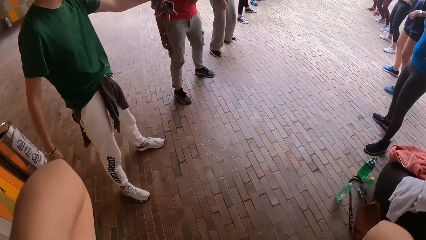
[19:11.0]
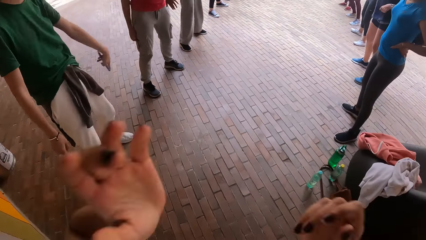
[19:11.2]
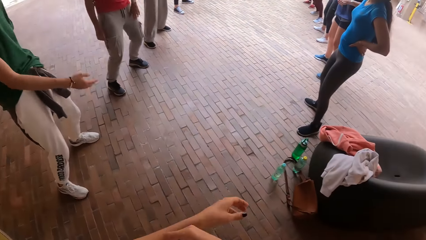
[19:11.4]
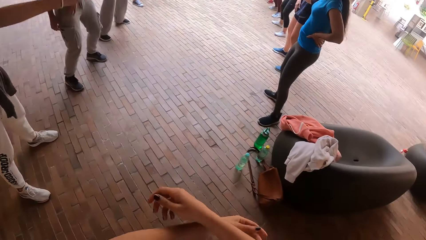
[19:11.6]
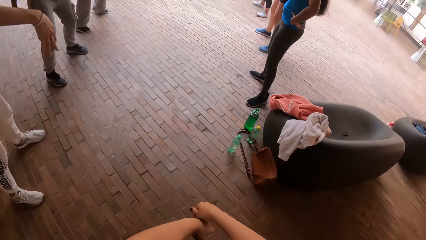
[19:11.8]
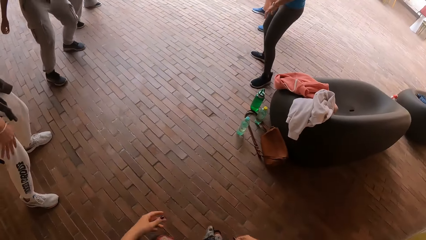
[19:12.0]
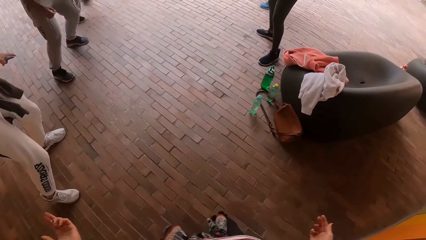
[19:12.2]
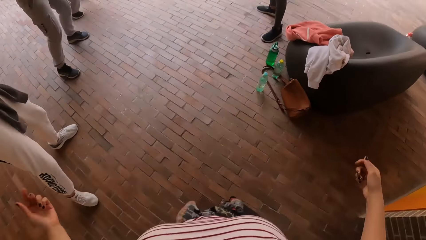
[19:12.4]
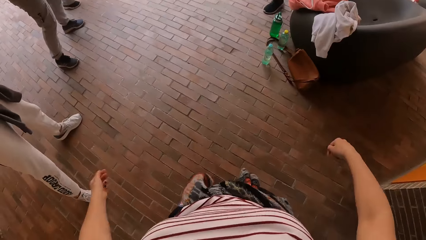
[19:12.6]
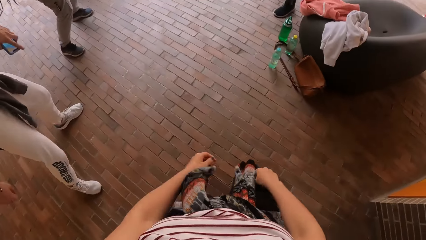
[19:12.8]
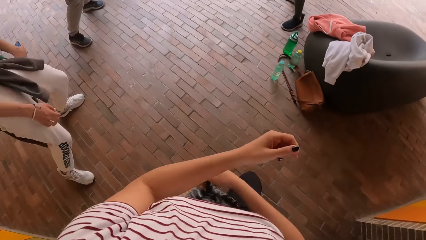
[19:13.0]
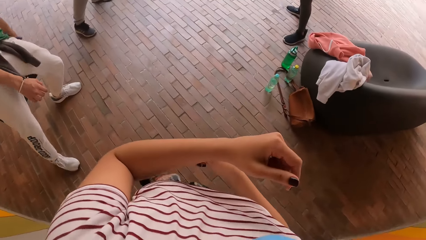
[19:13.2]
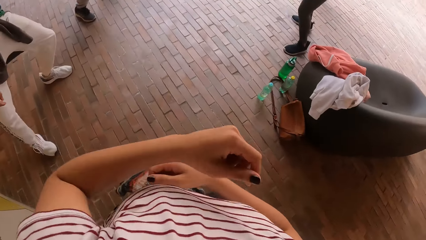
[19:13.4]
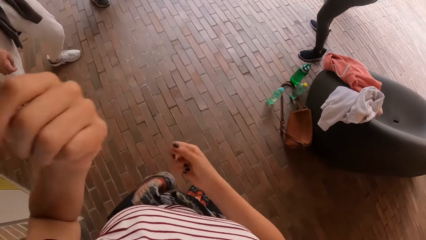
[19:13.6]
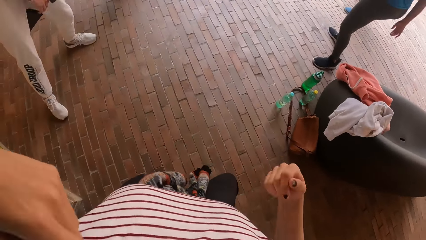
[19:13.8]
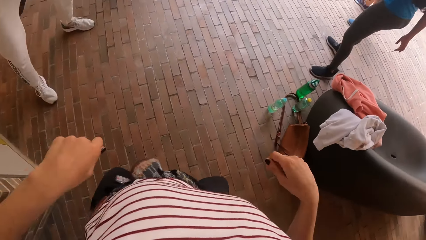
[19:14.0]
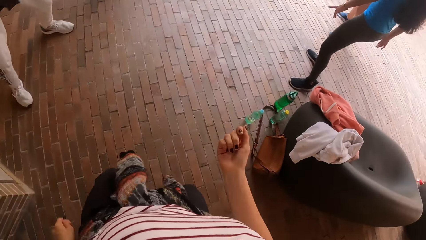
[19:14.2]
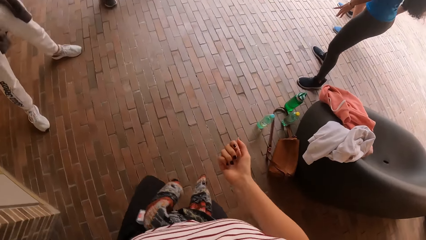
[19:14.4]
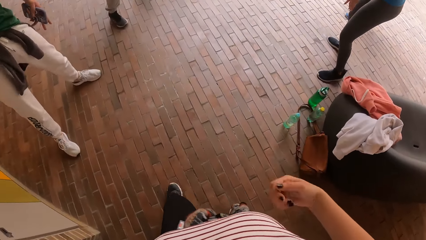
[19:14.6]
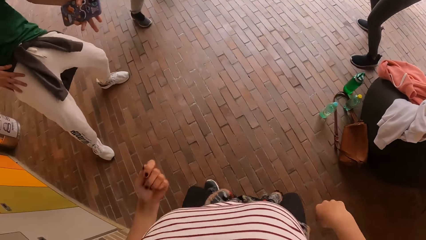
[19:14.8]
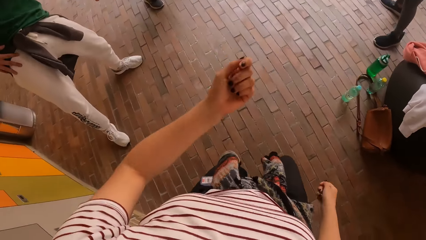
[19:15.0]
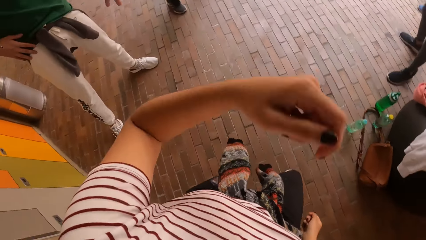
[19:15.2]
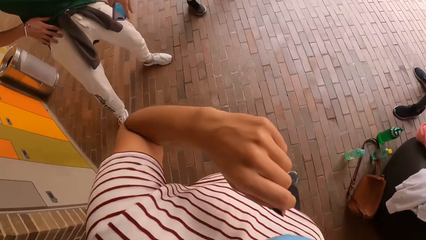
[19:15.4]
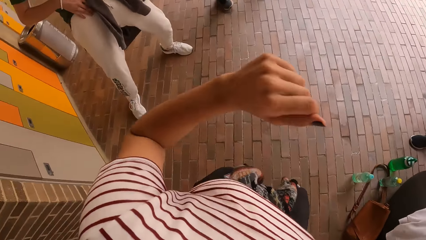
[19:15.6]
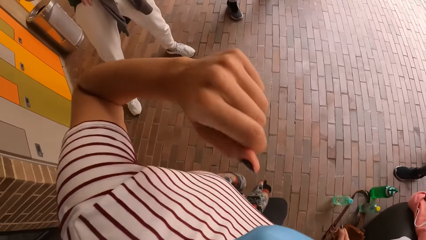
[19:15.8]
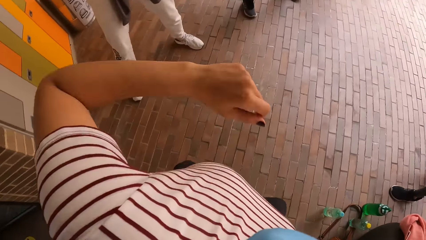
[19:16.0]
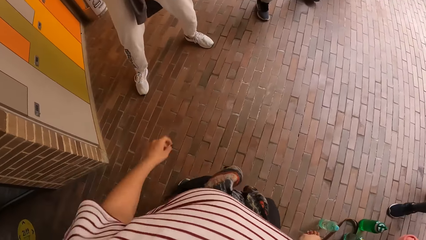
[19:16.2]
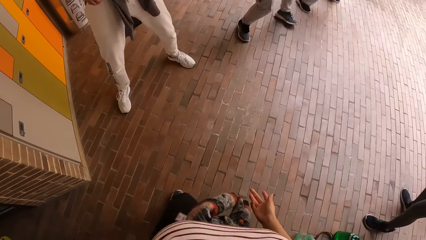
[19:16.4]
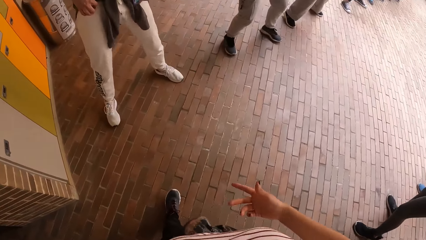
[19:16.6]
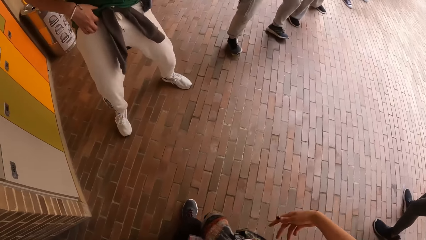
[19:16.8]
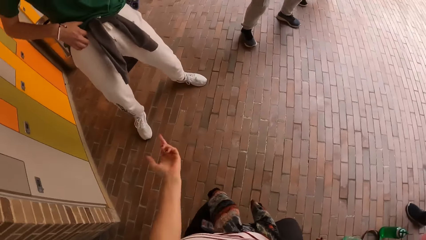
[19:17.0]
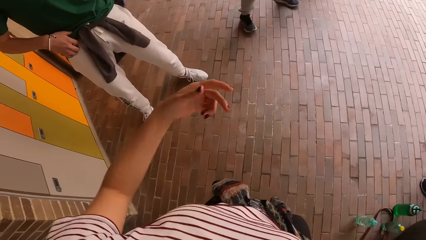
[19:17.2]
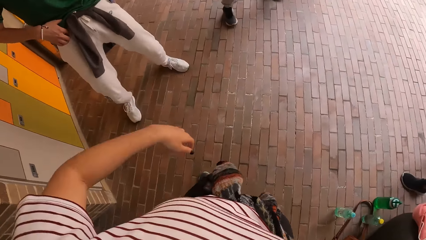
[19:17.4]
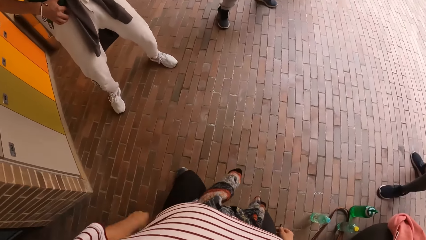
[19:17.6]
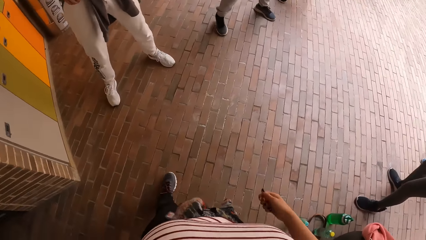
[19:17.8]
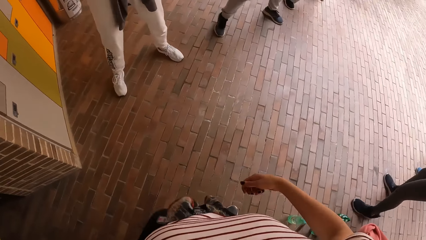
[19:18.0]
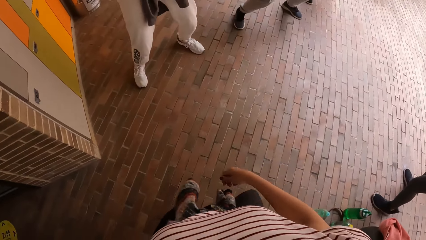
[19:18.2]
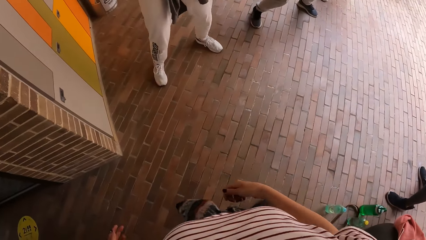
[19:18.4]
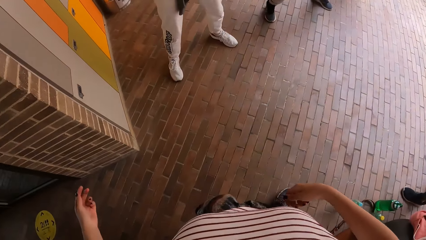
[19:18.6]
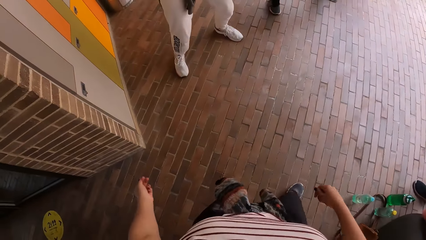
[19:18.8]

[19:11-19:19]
The camera wearer dances with the group of people on the pavement.

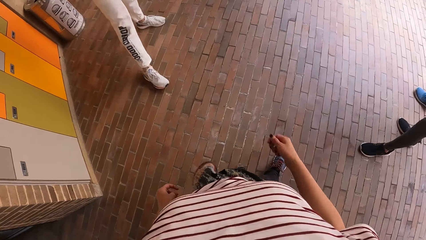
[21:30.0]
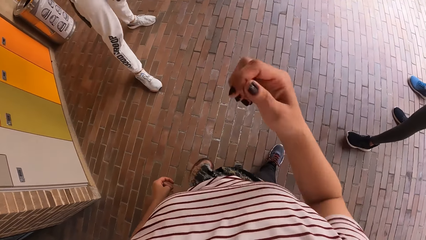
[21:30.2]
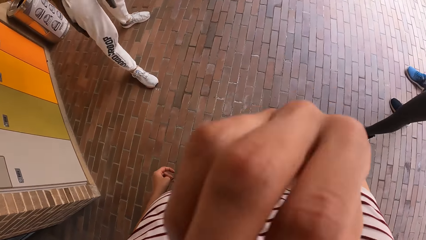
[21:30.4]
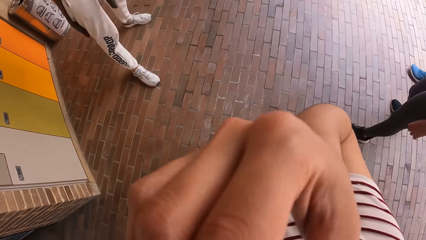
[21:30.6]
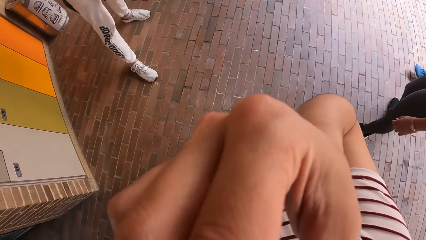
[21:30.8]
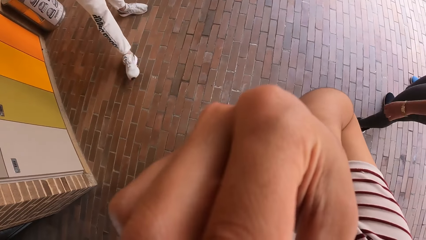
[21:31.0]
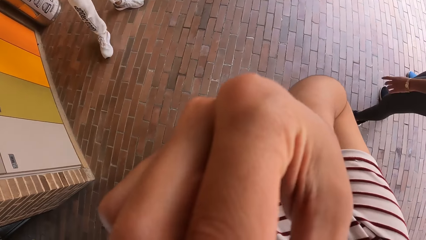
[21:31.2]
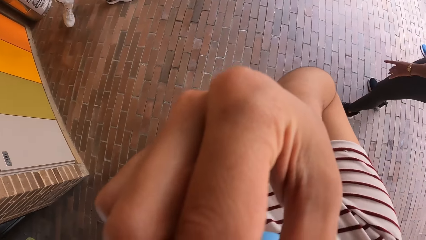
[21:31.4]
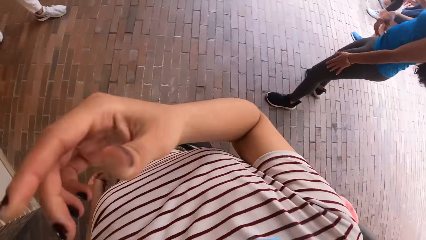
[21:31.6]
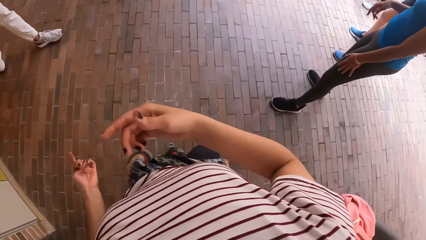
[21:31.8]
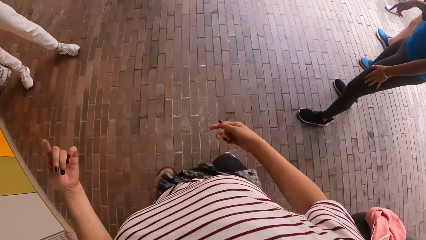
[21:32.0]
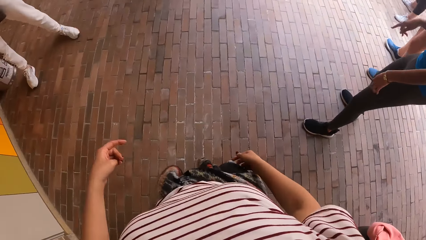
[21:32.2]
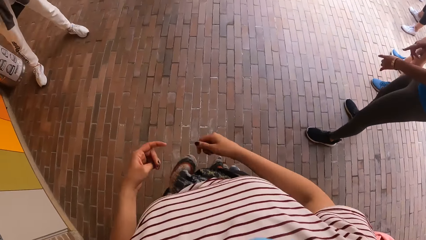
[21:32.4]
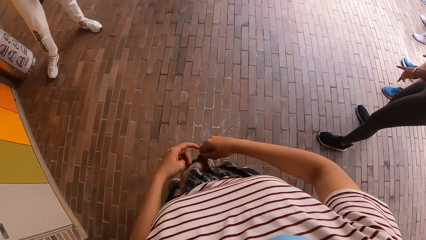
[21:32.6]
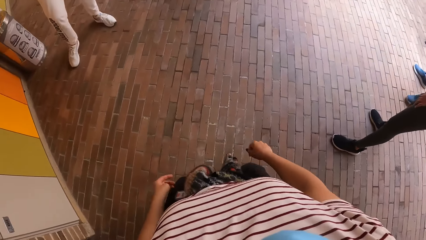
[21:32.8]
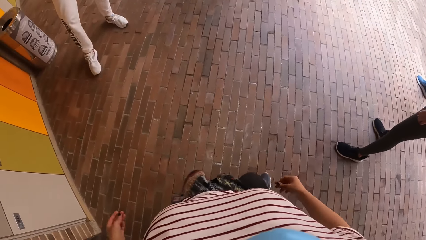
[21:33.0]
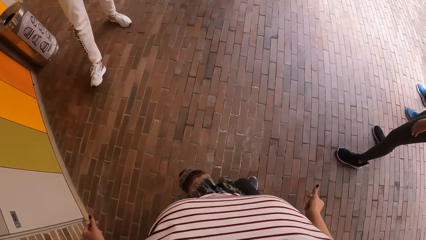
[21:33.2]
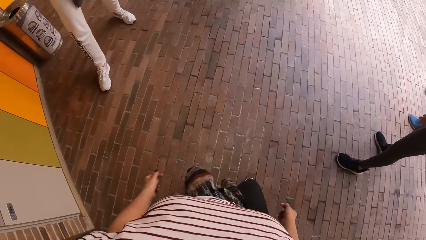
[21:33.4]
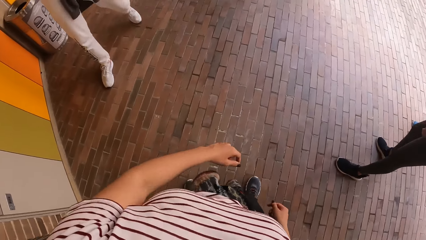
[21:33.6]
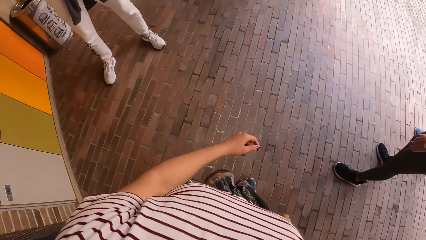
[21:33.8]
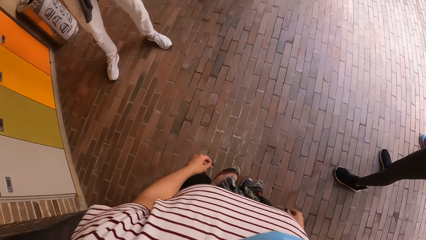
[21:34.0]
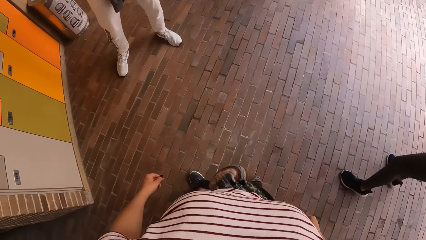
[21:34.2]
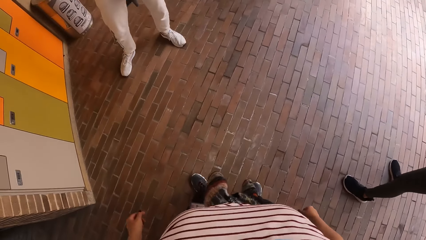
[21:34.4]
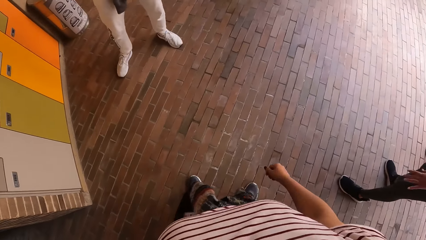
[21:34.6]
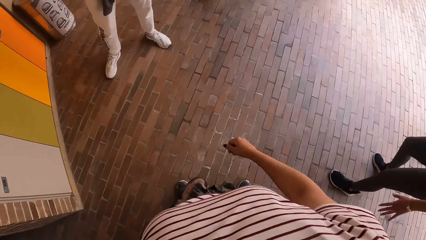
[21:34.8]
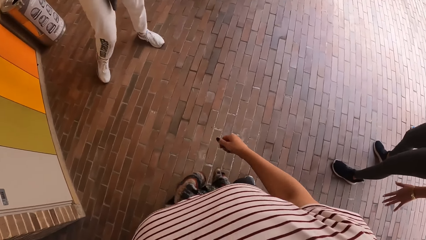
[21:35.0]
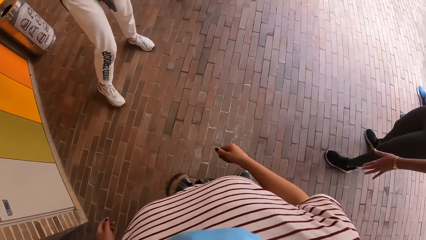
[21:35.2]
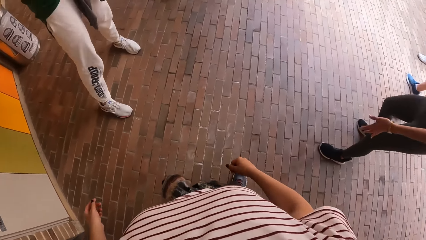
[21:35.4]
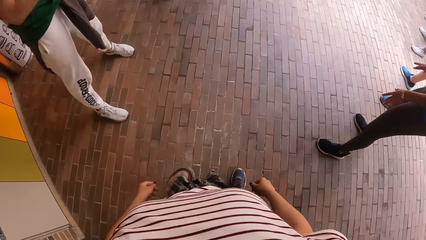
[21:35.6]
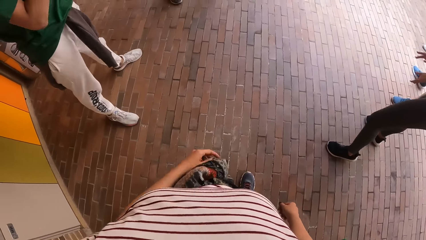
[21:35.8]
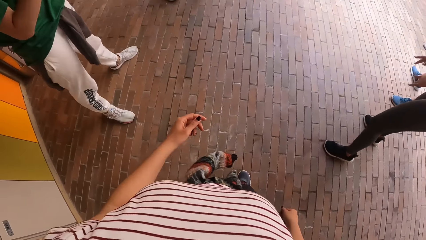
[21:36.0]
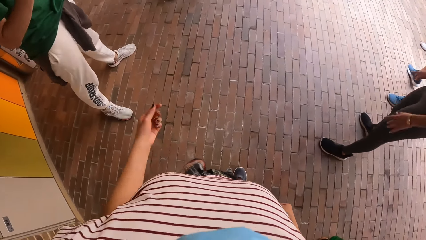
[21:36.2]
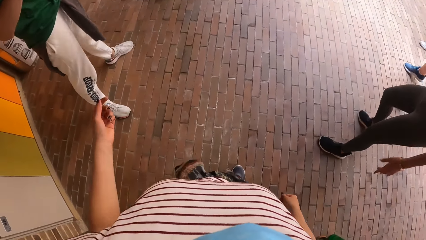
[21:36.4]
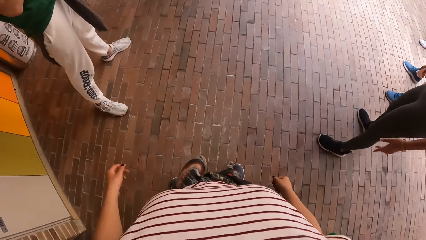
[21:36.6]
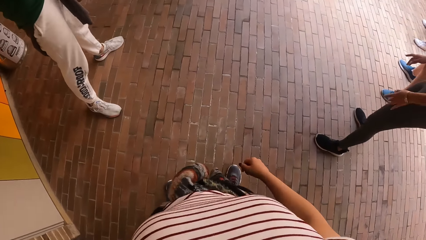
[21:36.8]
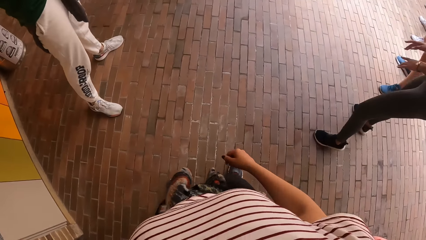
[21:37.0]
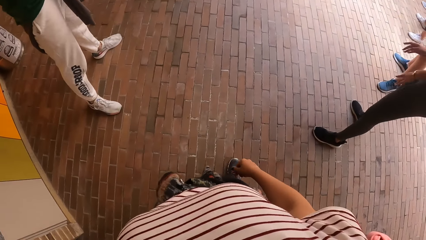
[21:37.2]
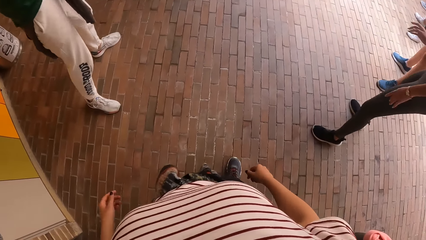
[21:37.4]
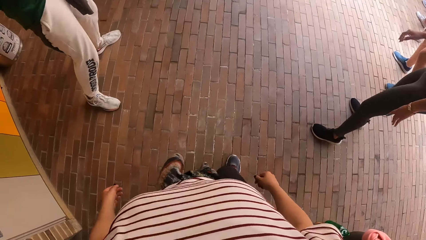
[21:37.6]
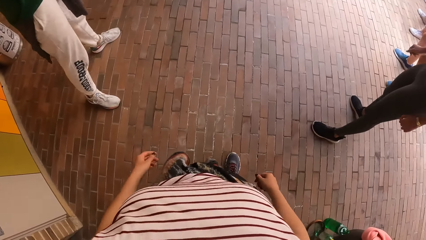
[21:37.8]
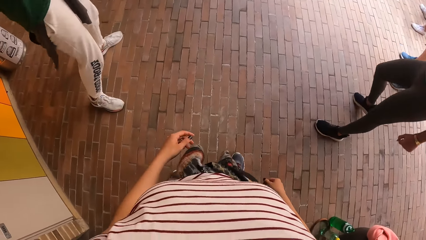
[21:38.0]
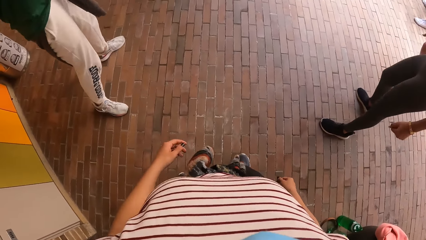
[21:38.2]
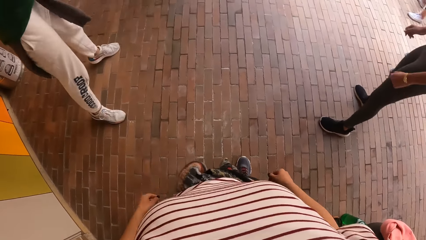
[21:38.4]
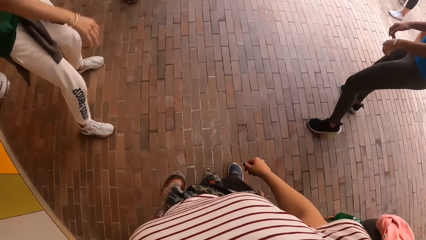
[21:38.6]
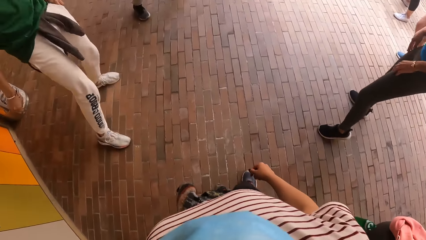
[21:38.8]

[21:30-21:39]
The camera wearer touches the face. They dance on the pavement.
